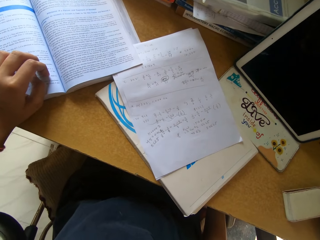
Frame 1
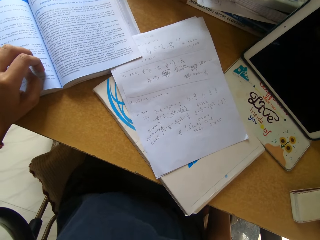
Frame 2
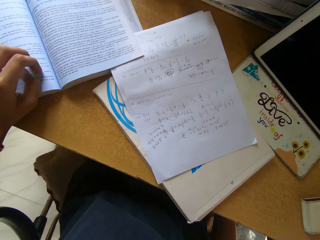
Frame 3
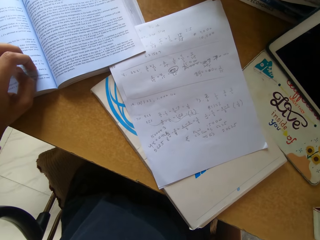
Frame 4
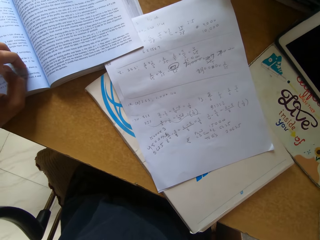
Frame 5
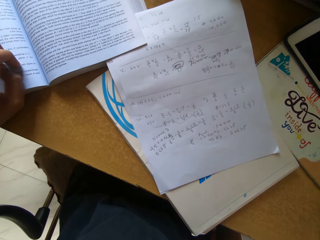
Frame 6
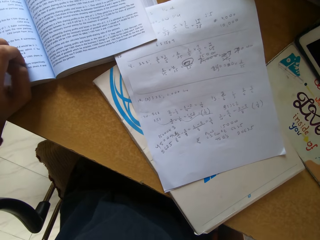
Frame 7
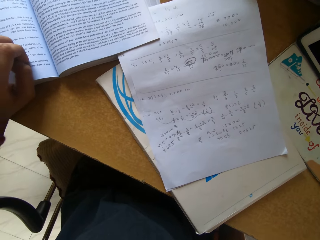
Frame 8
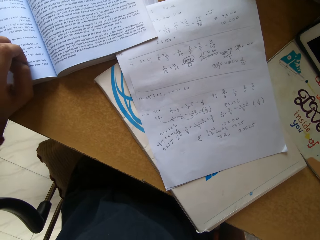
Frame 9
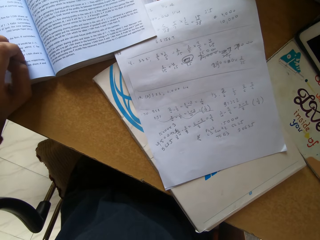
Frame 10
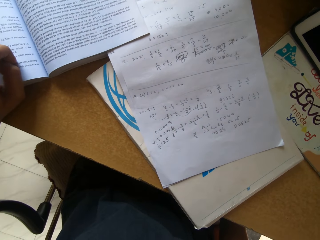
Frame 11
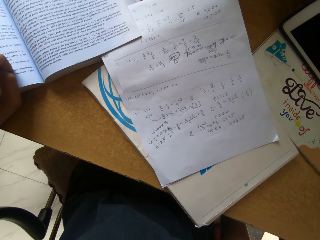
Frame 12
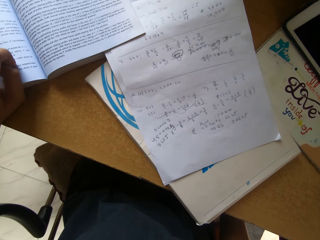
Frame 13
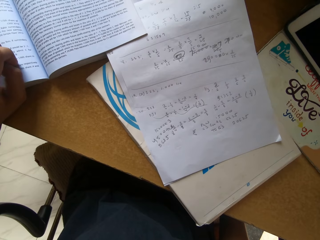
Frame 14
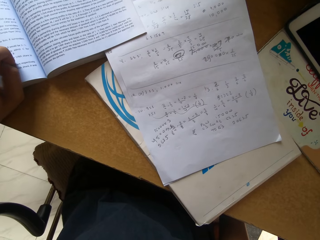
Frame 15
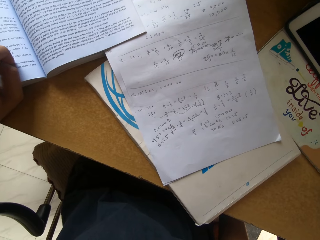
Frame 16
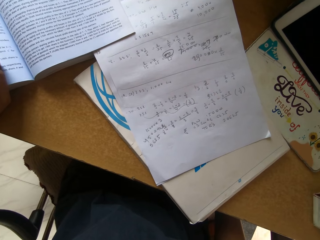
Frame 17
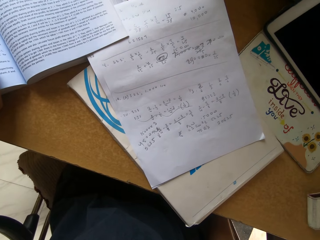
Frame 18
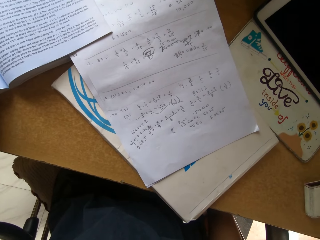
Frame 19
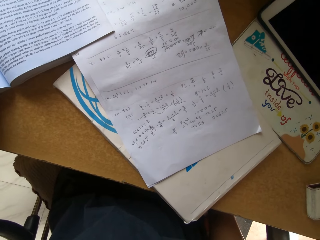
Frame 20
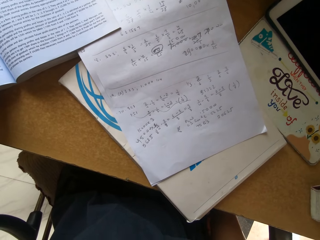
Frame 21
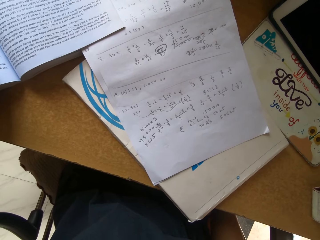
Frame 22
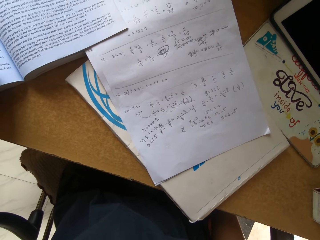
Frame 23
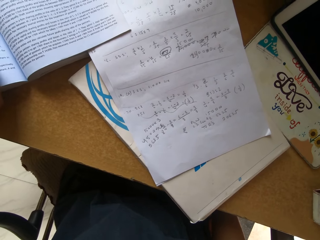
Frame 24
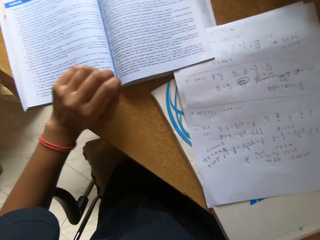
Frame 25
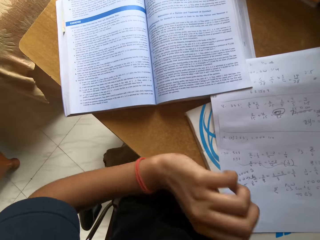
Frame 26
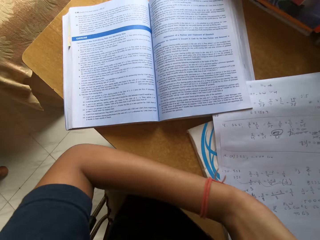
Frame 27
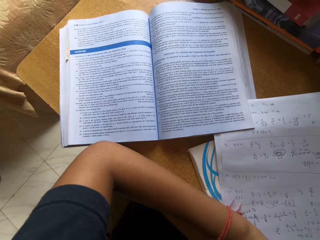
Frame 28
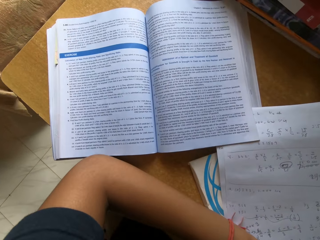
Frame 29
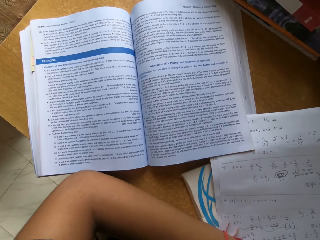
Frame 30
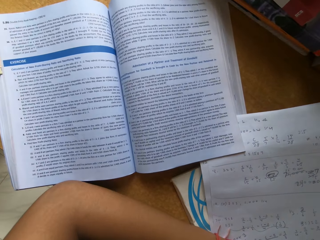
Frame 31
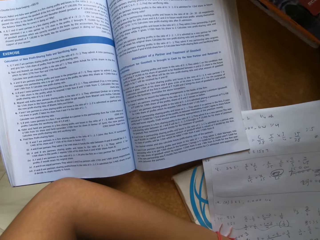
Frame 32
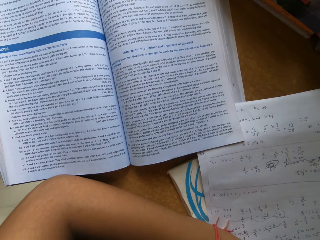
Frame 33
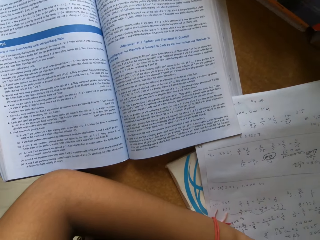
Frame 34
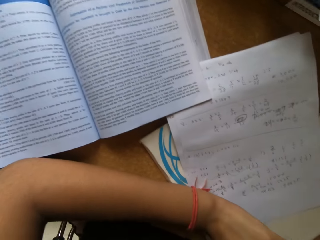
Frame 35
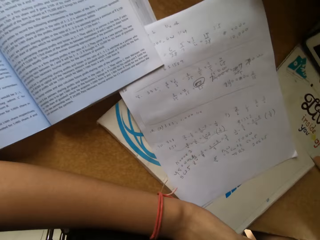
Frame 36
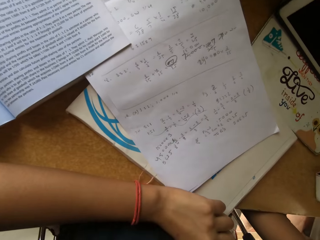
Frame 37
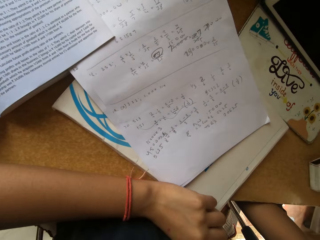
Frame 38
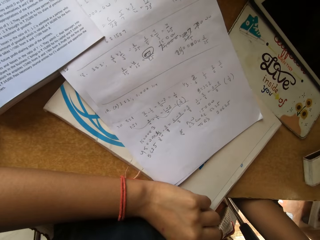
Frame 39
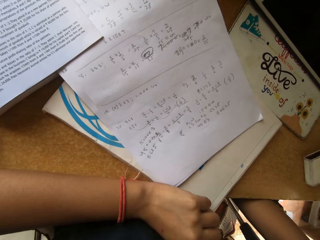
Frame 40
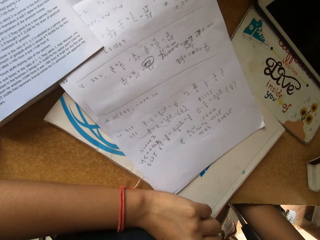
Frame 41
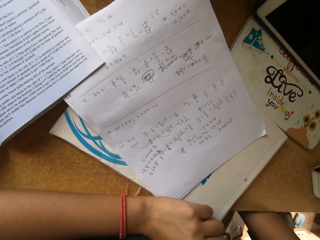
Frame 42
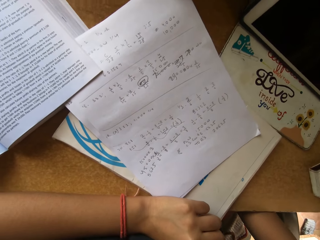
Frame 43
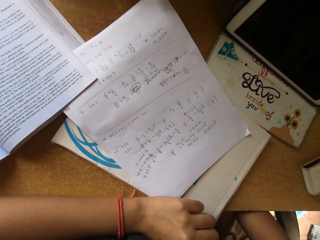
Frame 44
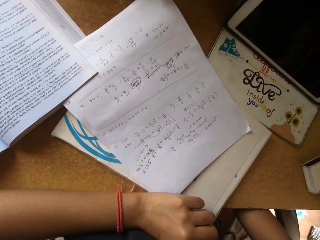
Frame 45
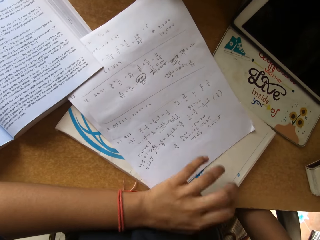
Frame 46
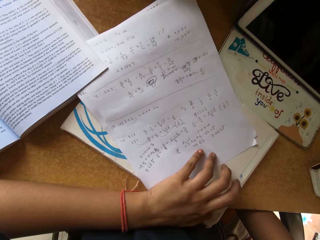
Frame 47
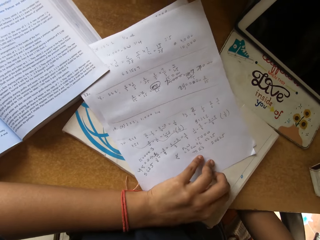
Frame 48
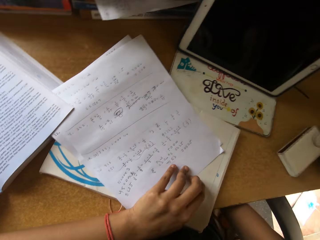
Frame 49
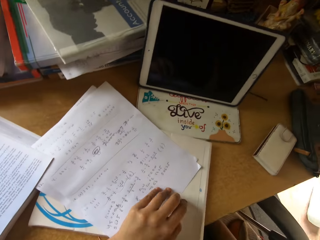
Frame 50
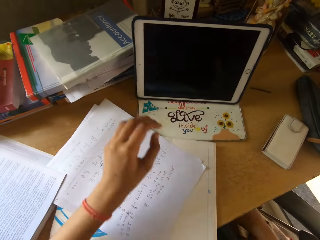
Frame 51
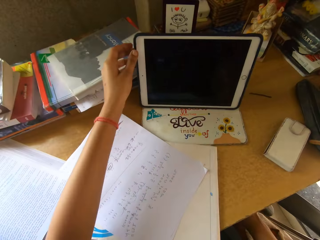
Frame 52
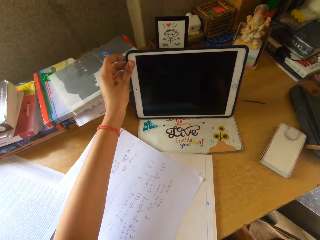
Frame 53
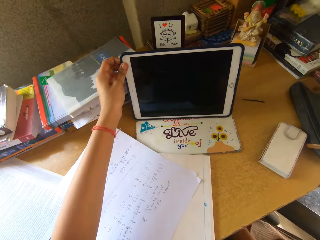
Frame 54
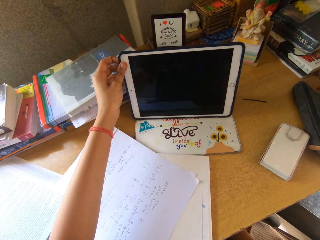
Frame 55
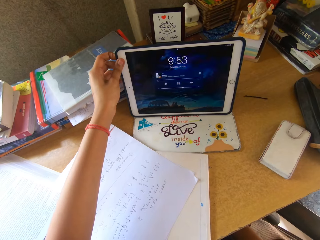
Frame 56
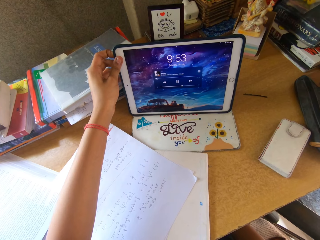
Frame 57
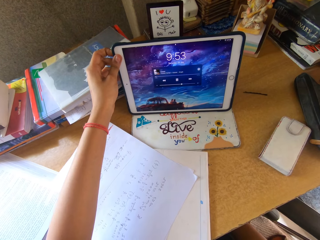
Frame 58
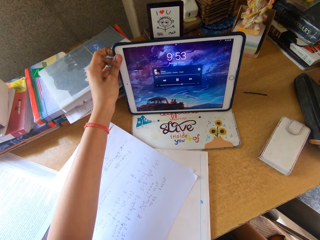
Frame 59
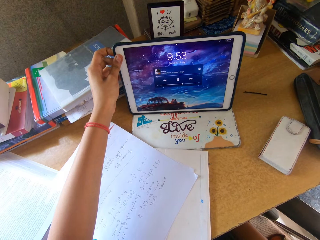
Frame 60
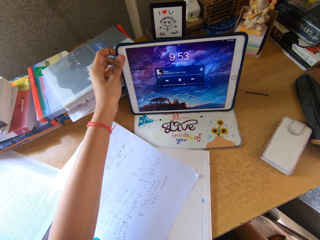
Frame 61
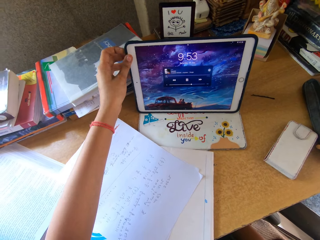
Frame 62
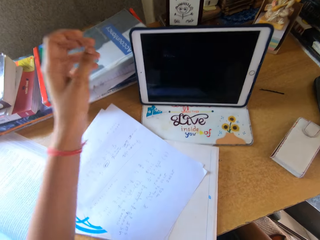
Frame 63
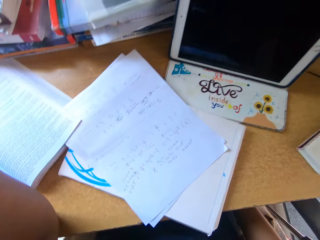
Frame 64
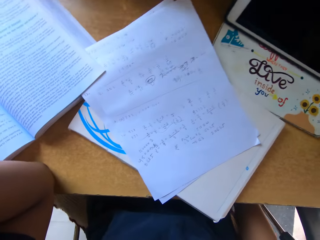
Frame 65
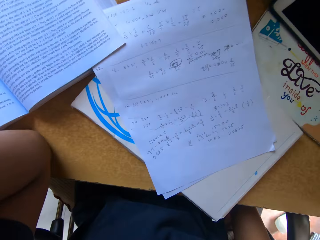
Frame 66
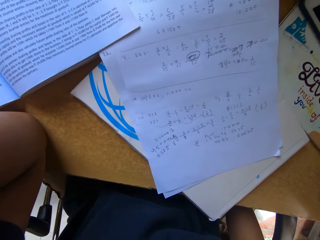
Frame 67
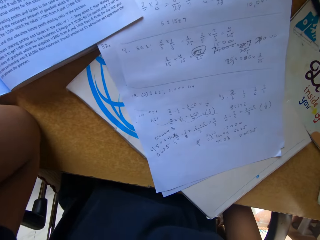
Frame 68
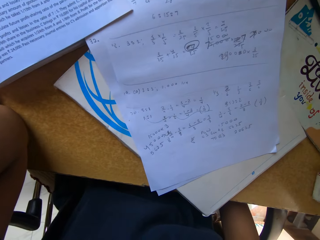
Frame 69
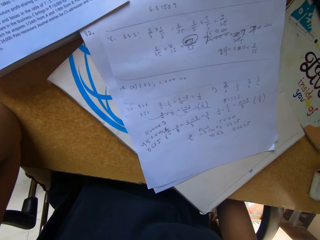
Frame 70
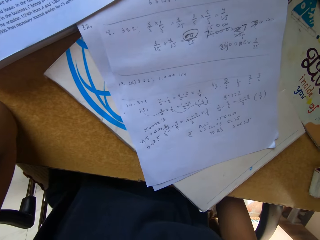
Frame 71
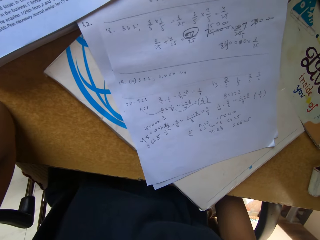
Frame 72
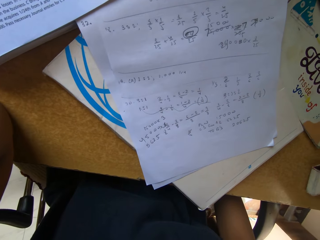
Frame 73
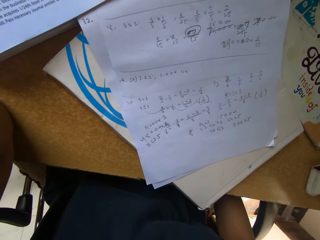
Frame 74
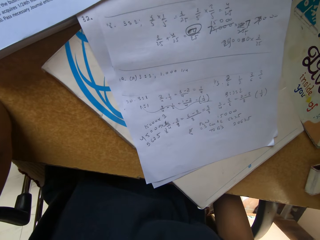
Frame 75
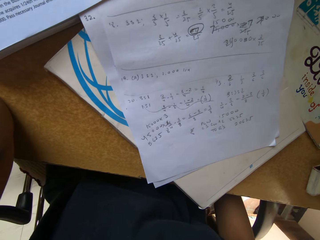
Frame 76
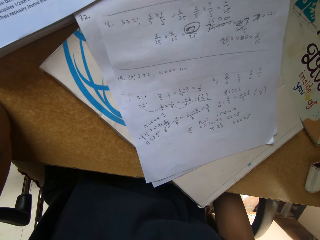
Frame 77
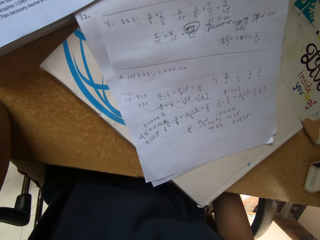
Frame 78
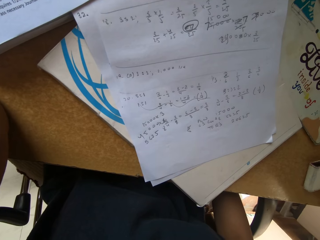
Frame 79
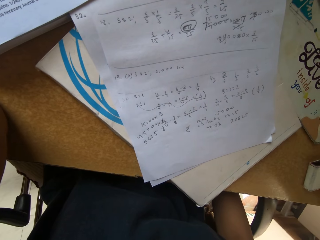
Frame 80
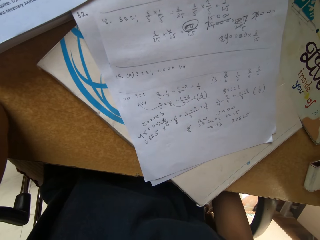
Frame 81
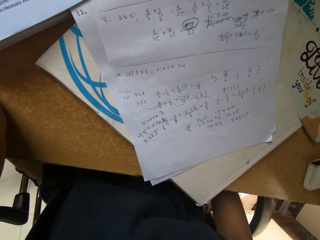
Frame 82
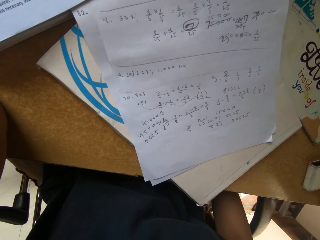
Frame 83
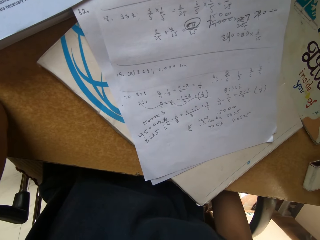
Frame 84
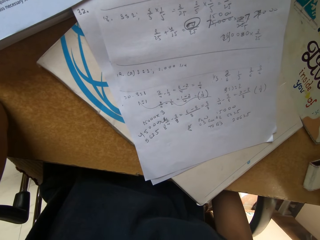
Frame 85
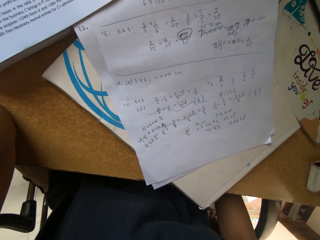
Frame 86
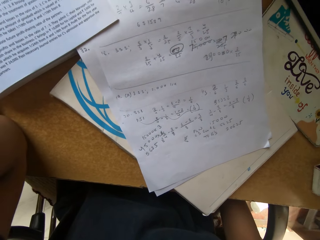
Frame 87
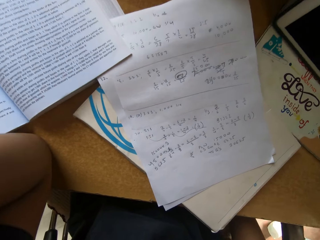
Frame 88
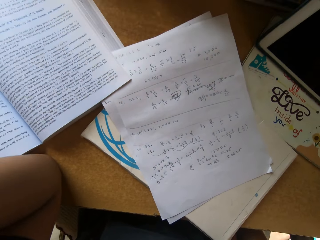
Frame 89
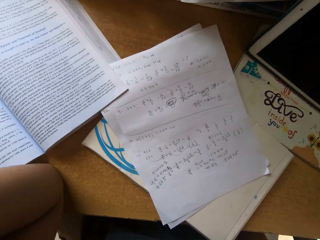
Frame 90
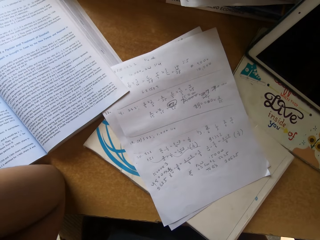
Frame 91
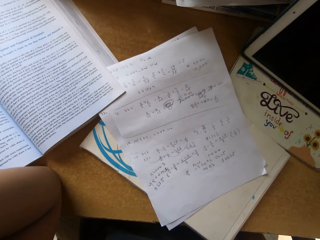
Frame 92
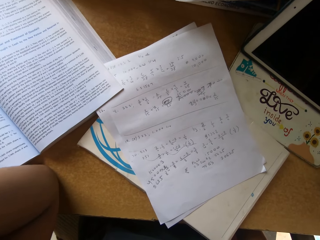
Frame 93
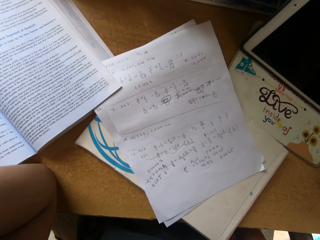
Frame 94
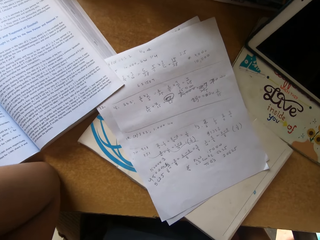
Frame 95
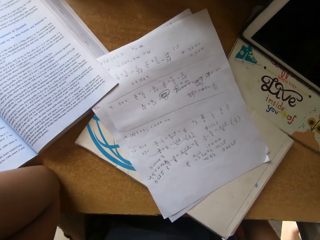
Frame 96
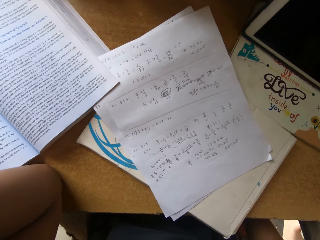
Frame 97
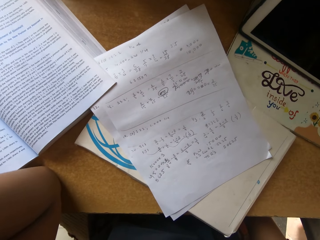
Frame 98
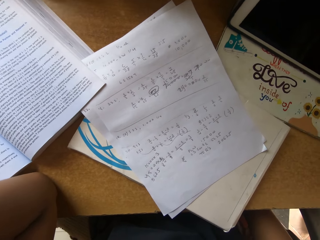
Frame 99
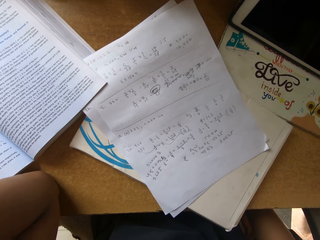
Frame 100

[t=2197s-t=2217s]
The camera wearer stares at the book on top of the table. They switch her cellphone or iPad on. They stare at the books on top of the table.

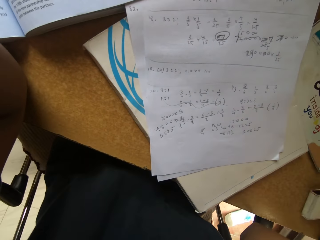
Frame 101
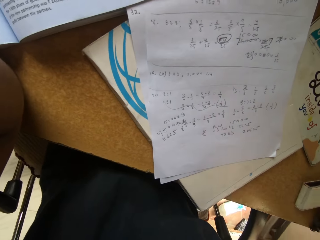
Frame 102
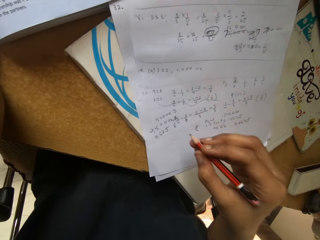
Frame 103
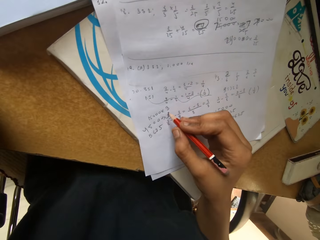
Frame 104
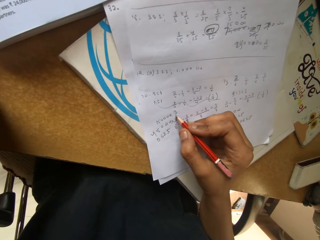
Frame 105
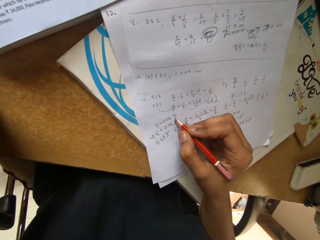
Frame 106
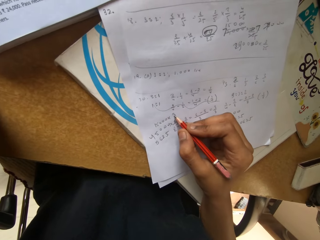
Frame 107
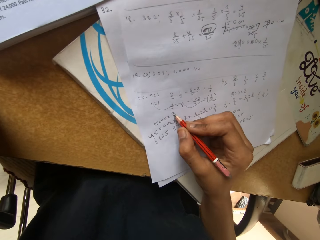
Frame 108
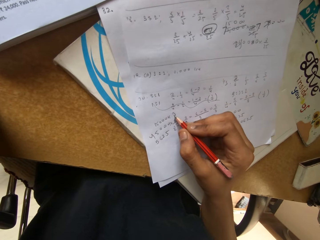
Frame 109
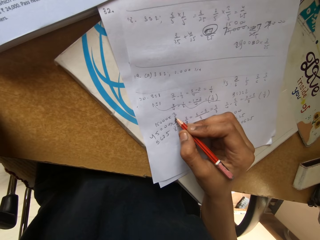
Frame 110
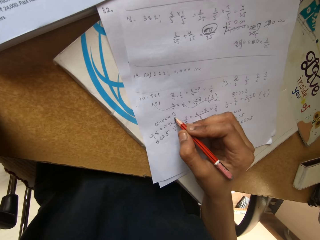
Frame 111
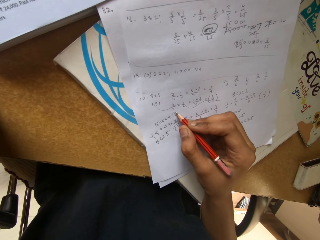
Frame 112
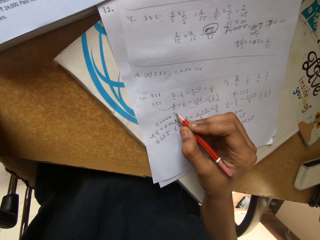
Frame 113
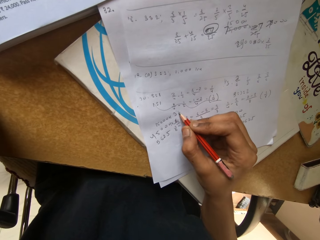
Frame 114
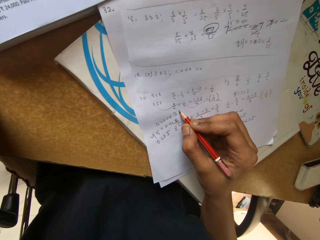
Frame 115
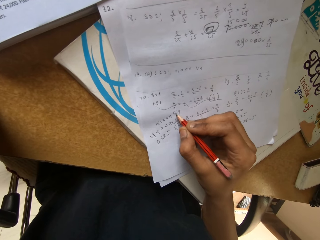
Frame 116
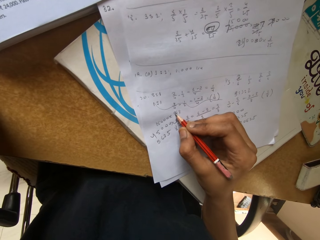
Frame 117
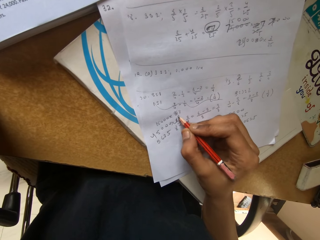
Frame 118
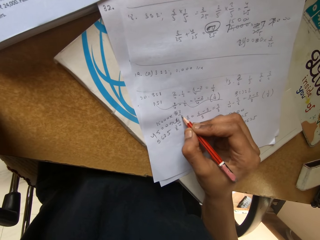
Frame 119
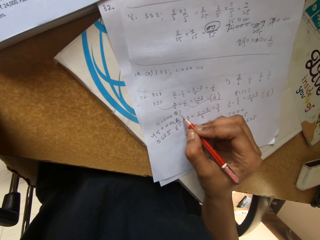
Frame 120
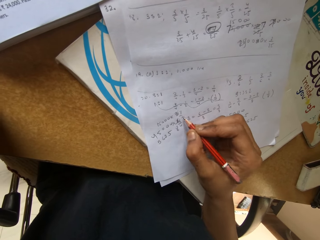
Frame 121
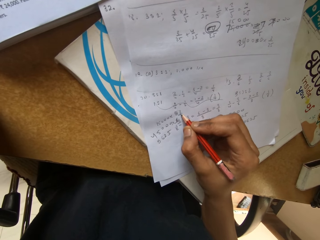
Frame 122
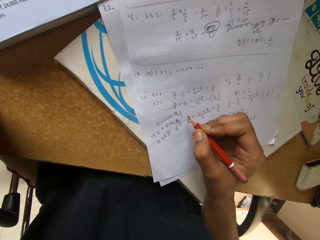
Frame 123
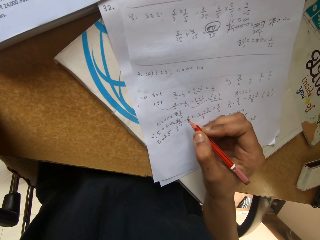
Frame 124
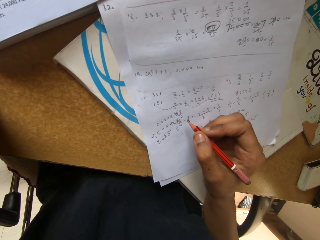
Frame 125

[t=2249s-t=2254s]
The camera wearer writes on a piece of paper with the pencil.
